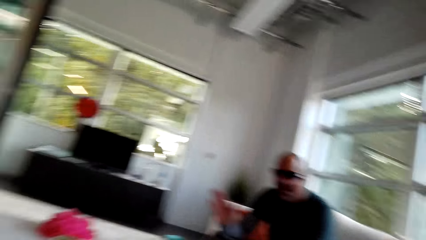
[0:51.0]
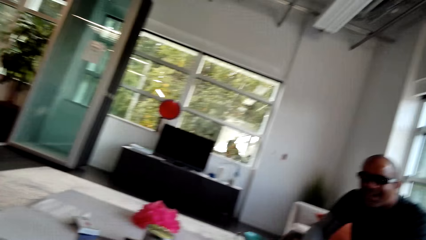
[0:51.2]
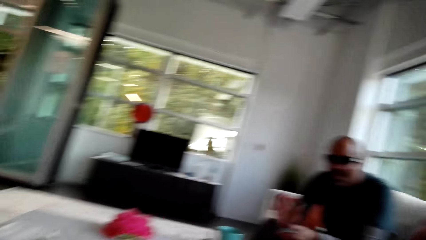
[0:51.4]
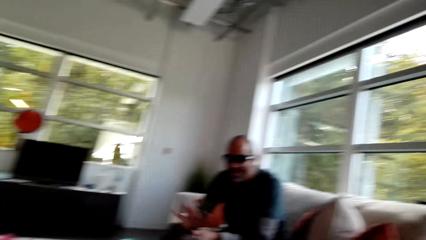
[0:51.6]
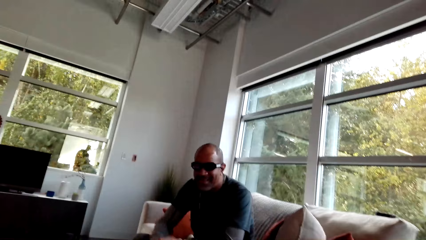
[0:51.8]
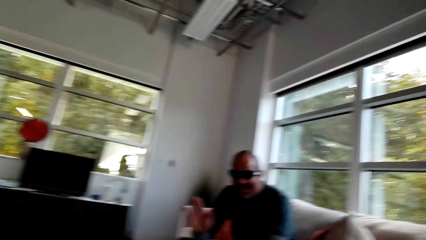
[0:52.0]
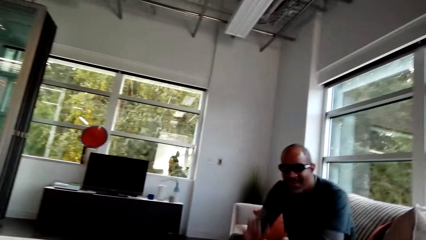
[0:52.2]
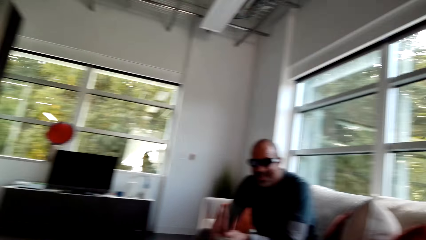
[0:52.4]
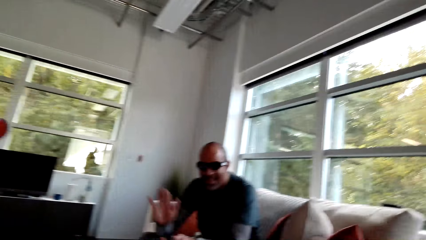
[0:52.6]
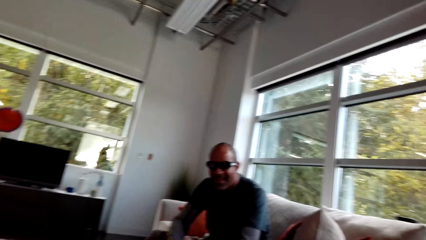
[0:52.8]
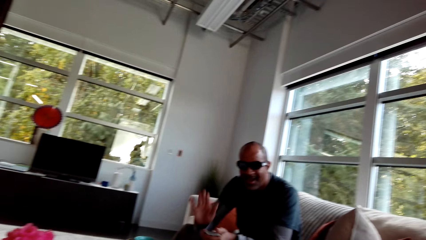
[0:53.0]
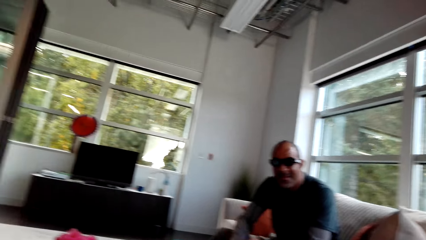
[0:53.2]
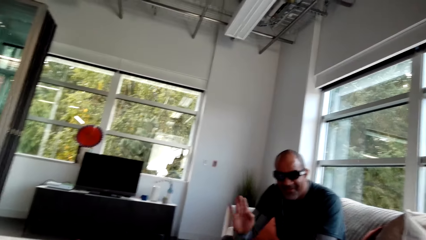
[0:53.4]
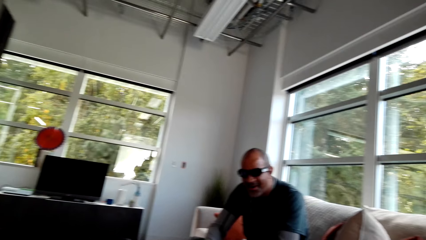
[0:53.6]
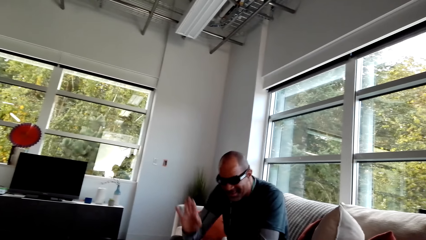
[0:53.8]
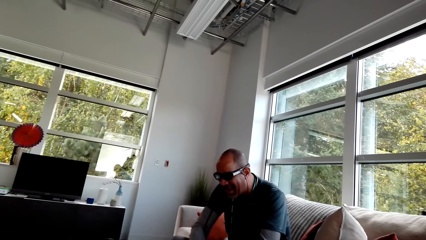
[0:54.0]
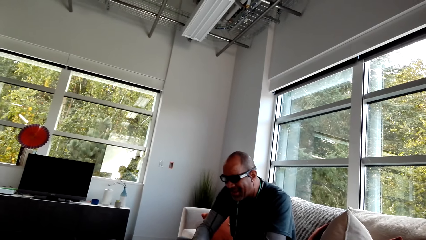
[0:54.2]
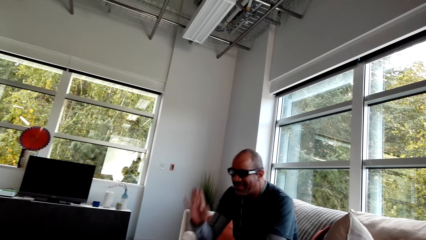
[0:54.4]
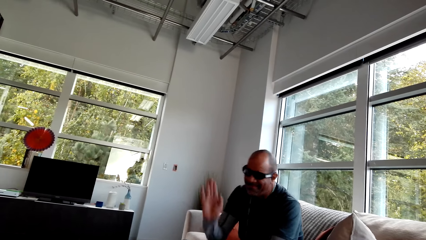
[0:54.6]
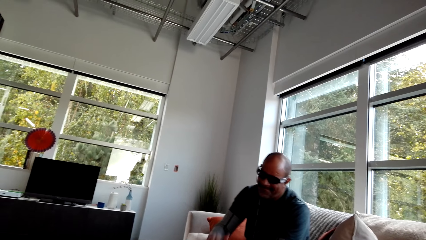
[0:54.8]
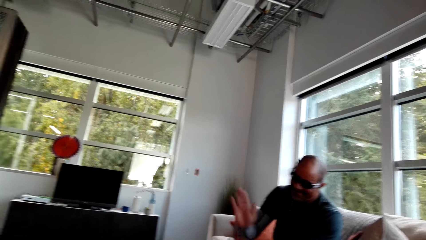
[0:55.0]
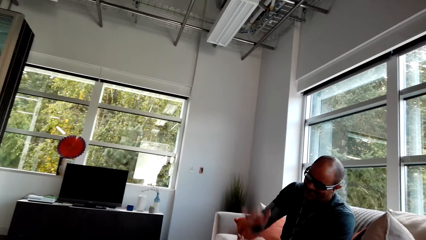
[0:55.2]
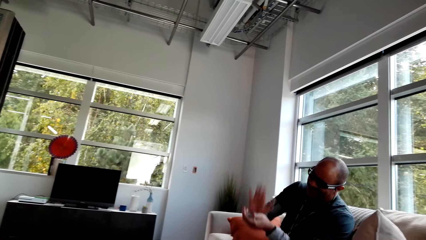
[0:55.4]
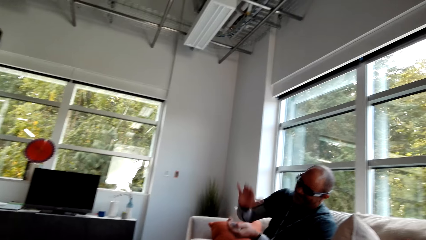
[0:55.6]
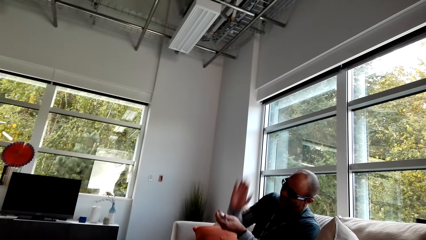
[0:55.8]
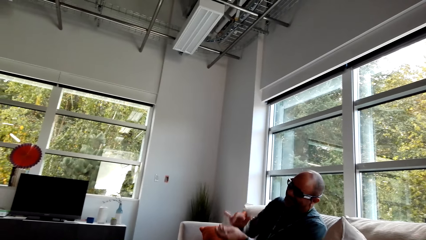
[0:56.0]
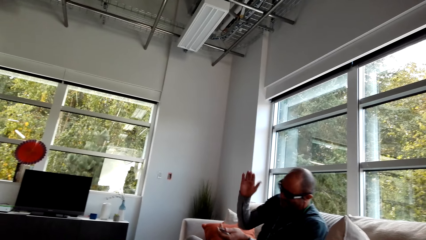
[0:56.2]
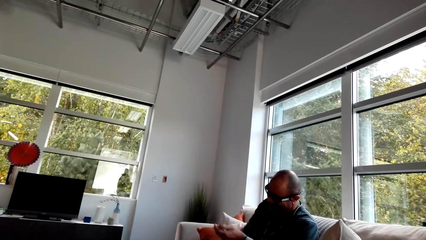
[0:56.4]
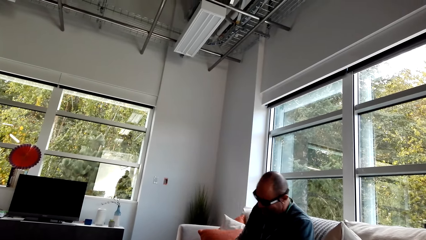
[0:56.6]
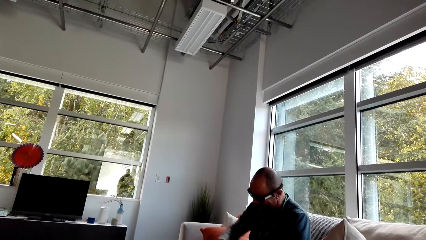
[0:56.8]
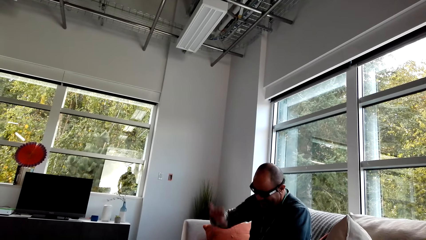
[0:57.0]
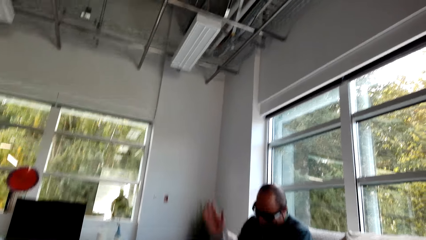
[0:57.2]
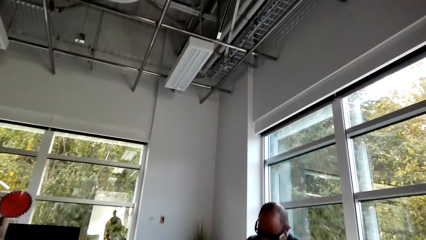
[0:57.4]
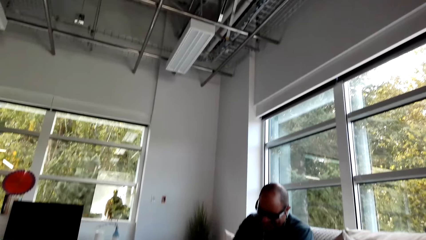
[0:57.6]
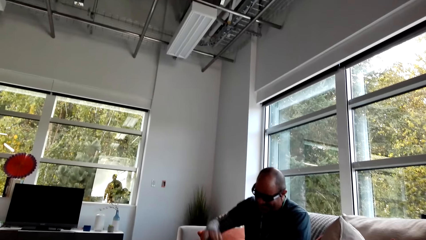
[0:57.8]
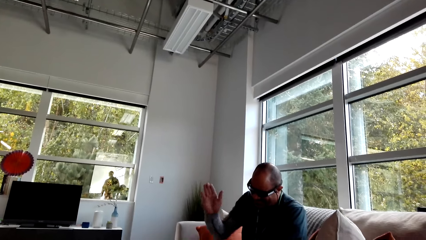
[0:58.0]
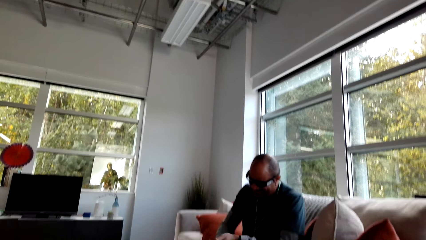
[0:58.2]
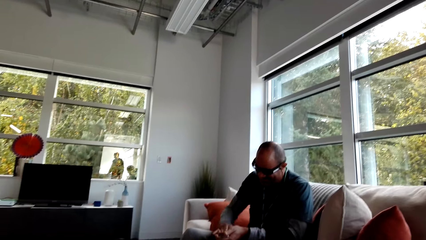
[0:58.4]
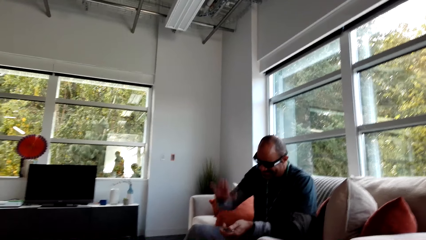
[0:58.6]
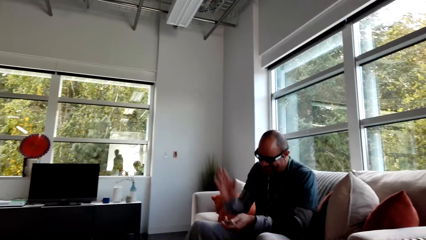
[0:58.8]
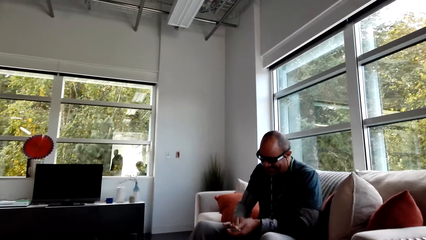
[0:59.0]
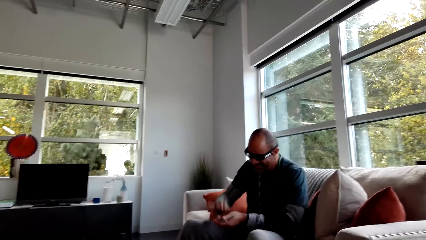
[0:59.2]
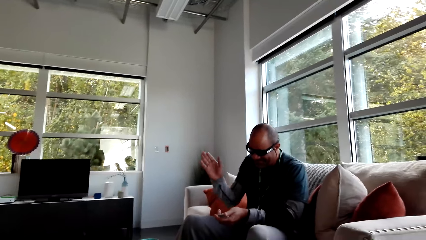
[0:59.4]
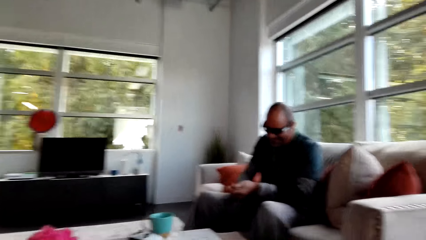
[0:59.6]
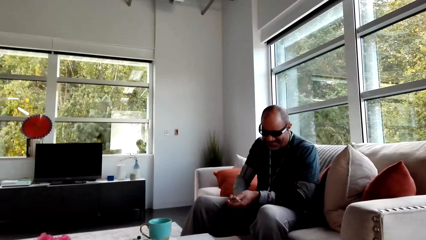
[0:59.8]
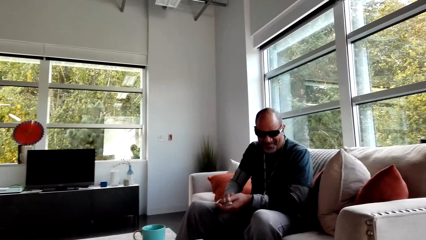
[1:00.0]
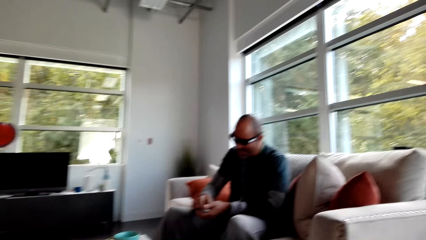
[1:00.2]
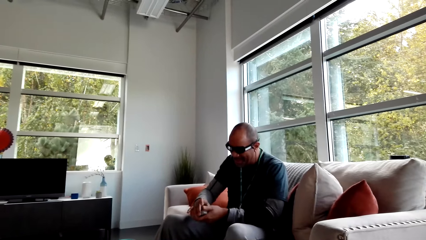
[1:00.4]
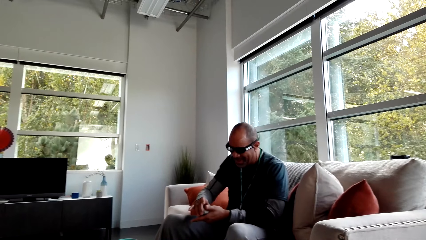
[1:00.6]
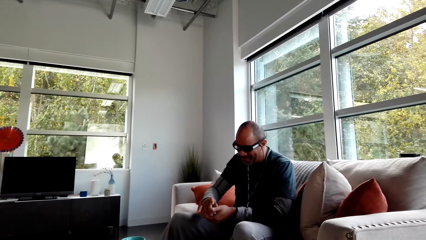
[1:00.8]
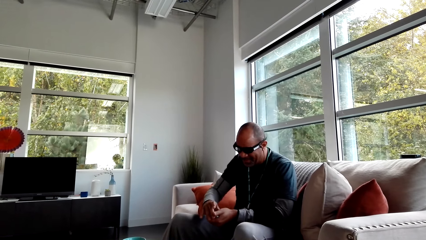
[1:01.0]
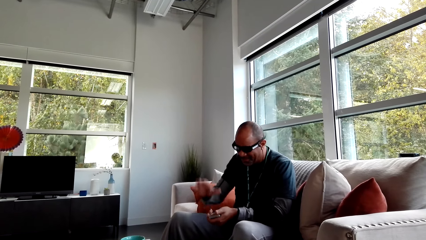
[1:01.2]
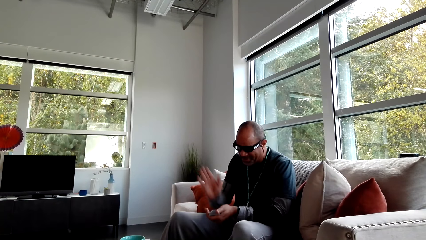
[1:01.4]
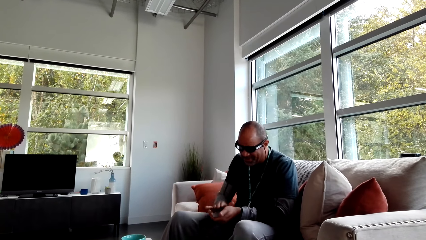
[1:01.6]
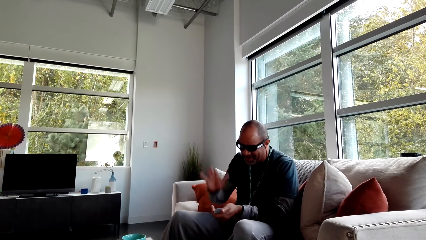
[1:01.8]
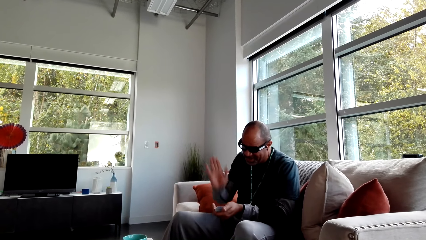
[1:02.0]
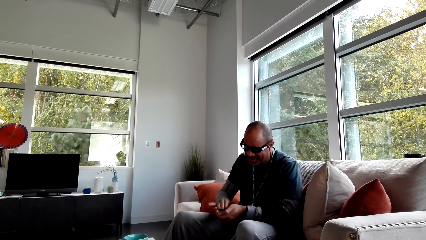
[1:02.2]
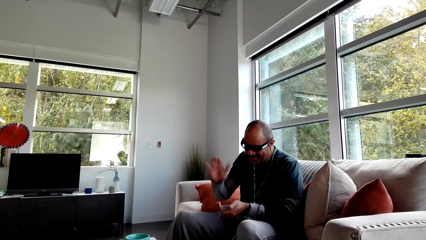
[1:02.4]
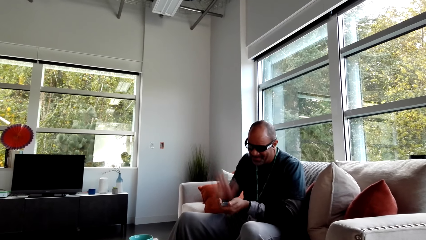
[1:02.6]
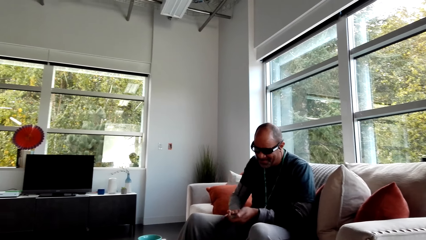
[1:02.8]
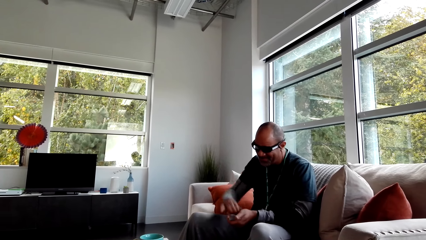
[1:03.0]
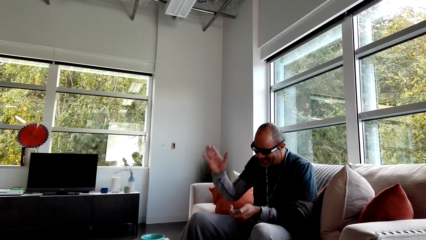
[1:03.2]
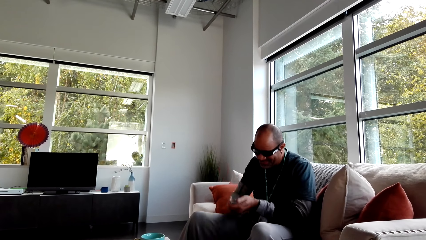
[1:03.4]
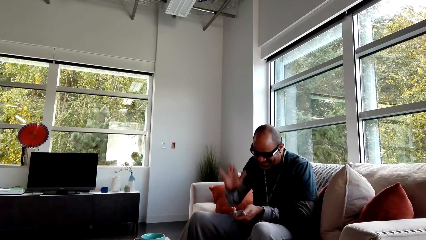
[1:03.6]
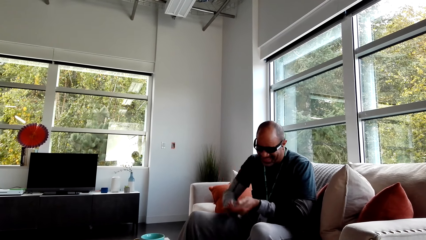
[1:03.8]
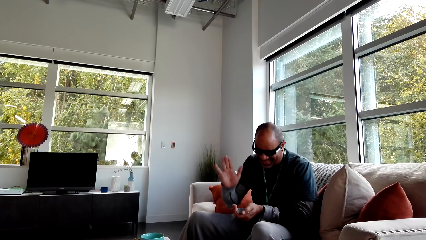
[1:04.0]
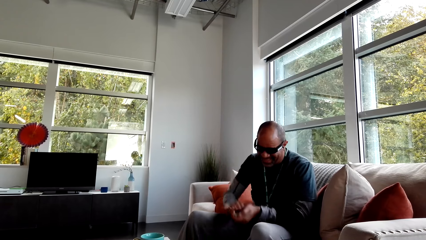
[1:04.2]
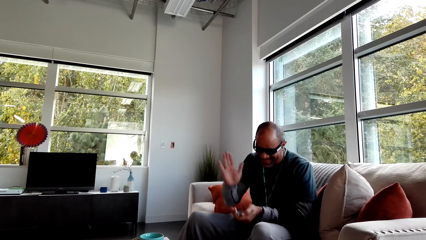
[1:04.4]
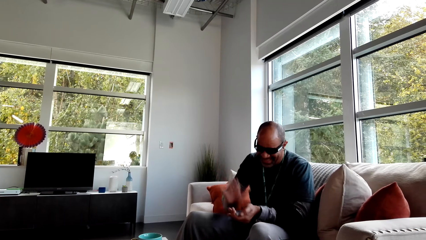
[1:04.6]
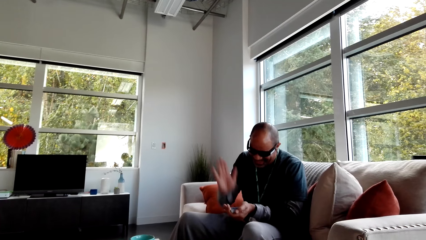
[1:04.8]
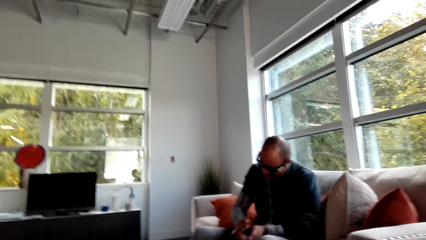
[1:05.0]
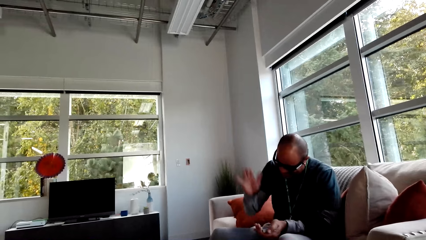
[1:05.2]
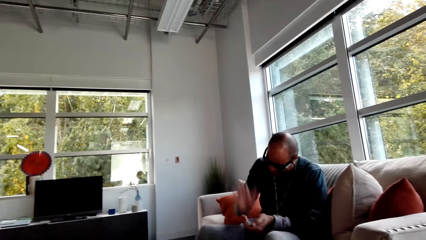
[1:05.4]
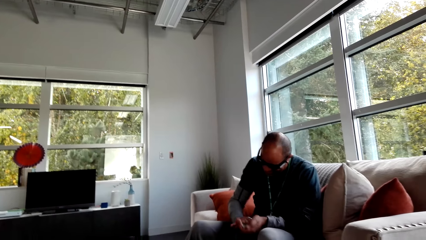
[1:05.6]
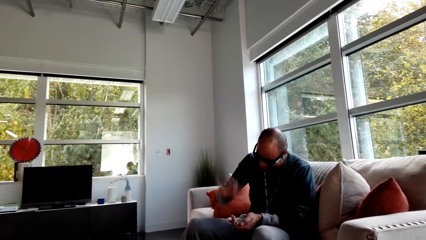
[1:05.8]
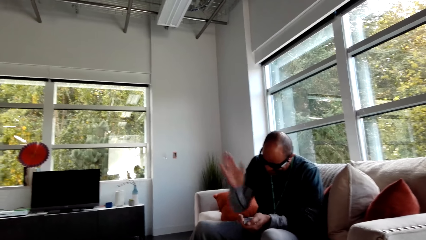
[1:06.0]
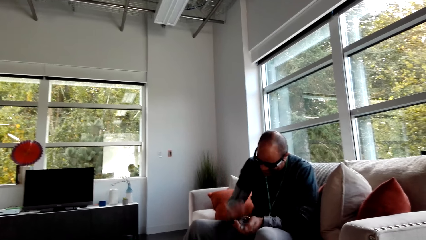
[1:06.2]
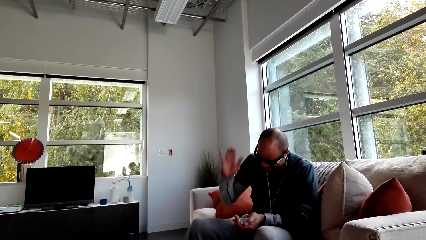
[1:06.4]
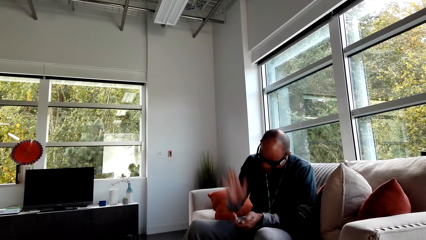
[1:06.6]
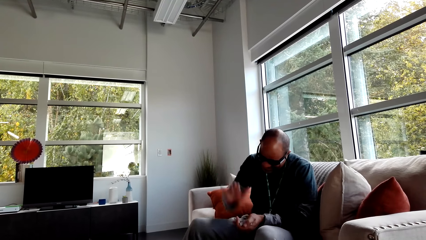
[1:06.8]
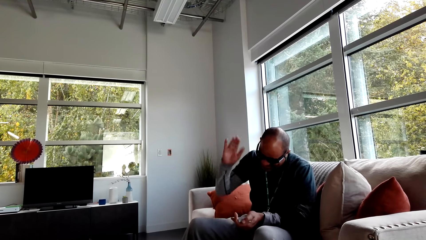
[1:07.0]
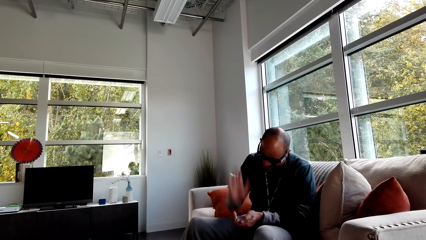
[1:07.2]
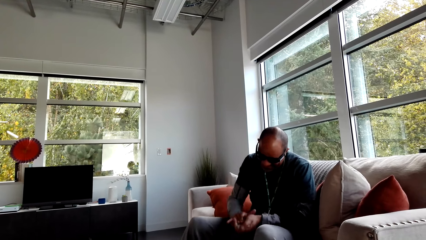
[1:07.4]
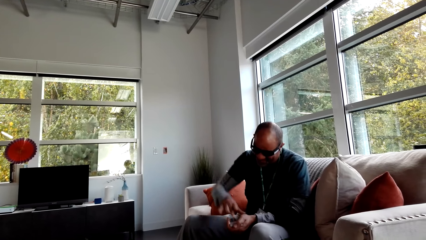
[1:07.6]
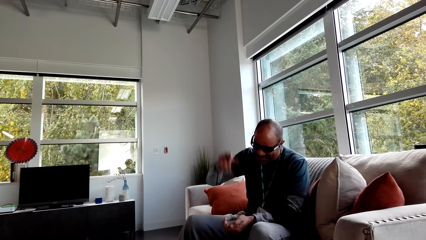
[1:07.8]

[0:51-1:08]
The camera wearer claps hands. A man claps.
